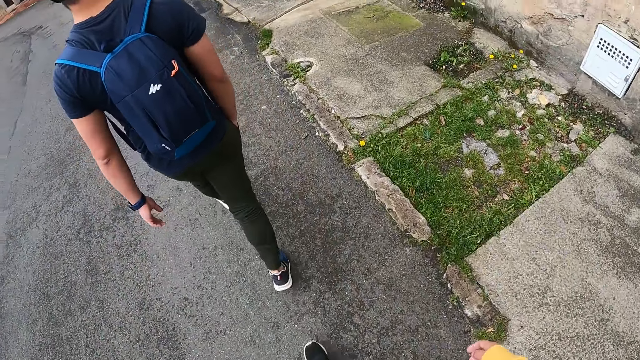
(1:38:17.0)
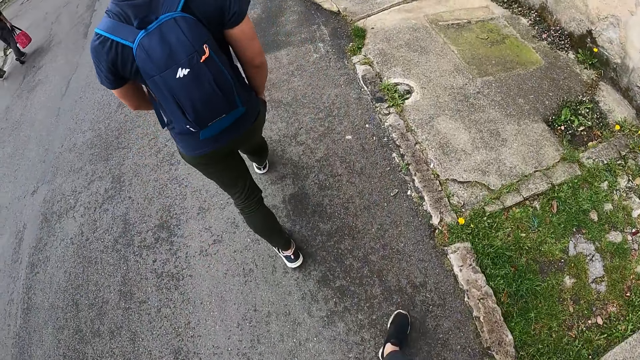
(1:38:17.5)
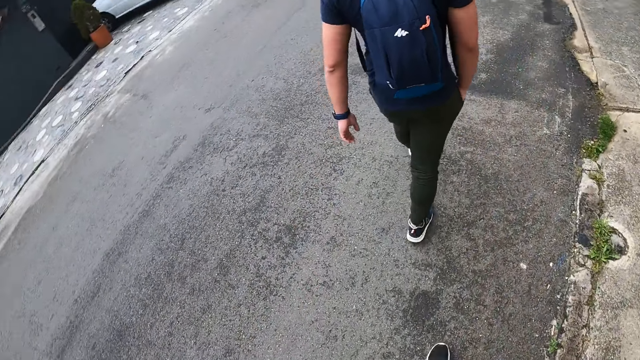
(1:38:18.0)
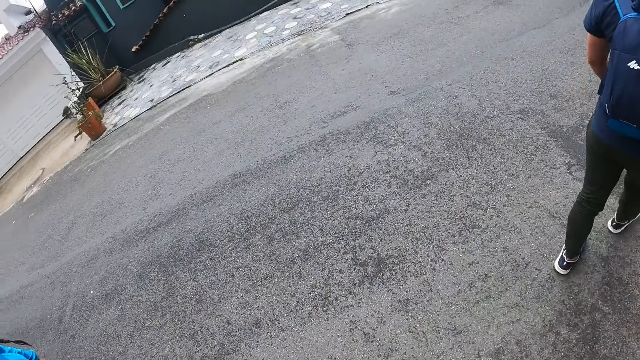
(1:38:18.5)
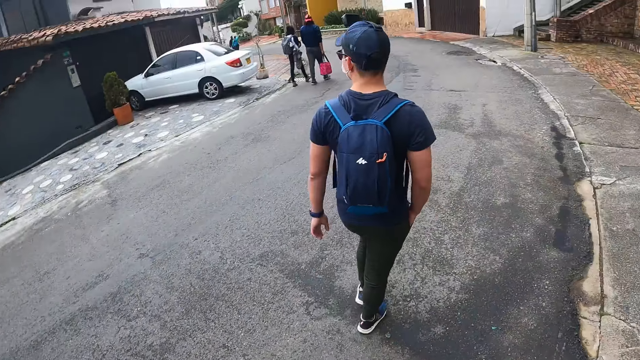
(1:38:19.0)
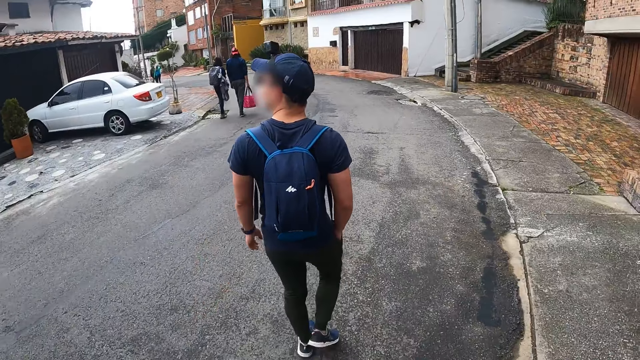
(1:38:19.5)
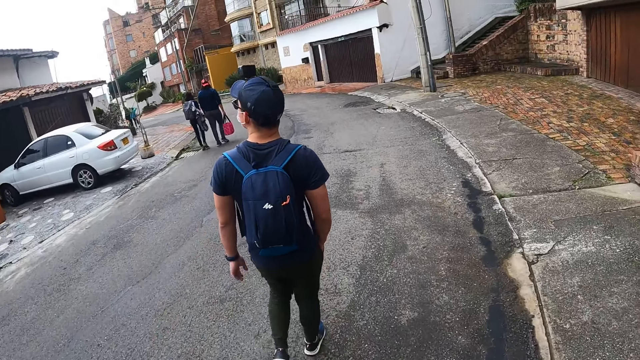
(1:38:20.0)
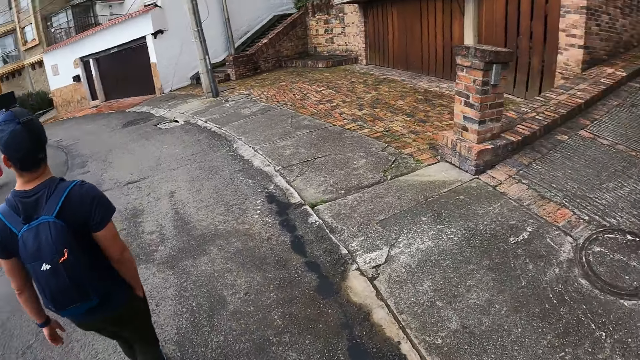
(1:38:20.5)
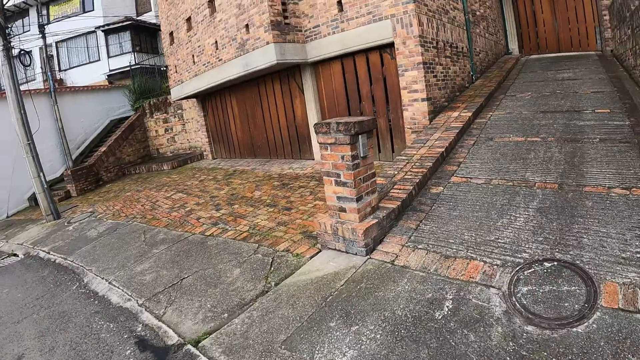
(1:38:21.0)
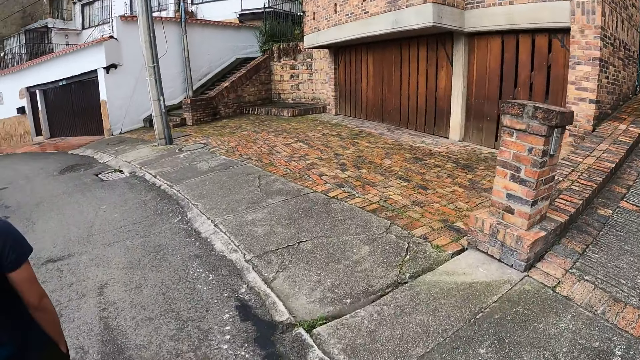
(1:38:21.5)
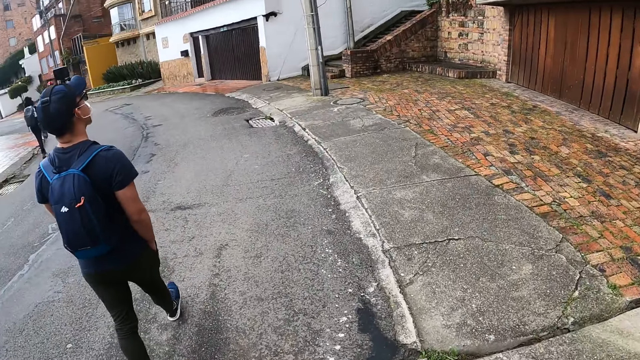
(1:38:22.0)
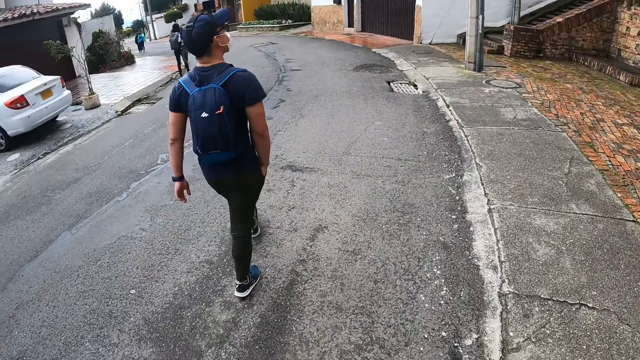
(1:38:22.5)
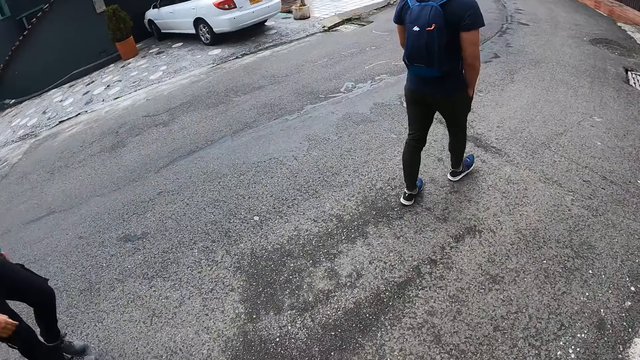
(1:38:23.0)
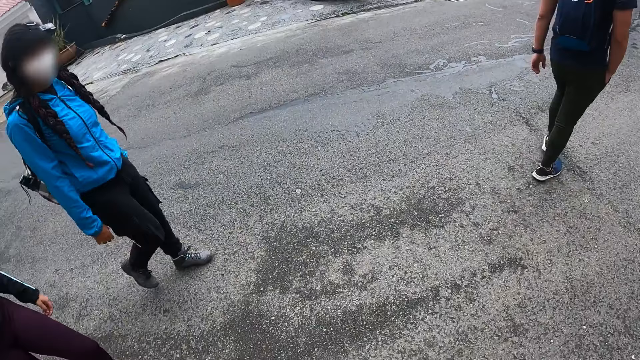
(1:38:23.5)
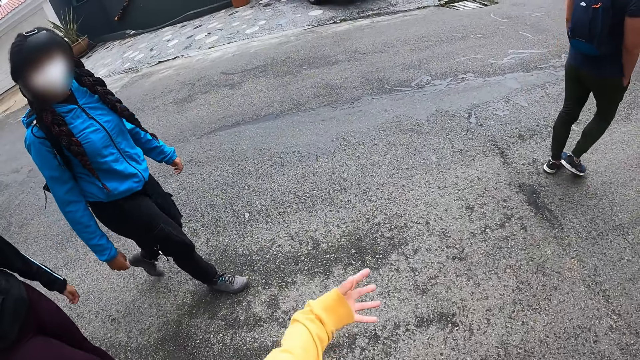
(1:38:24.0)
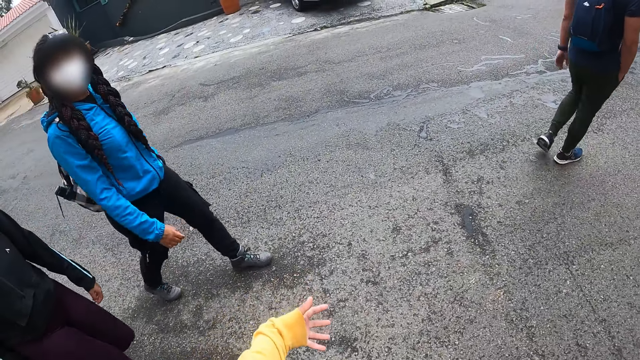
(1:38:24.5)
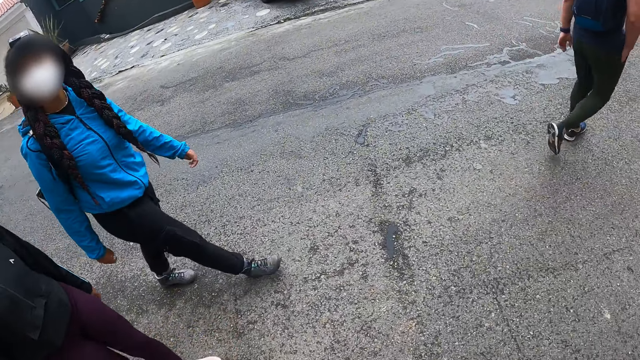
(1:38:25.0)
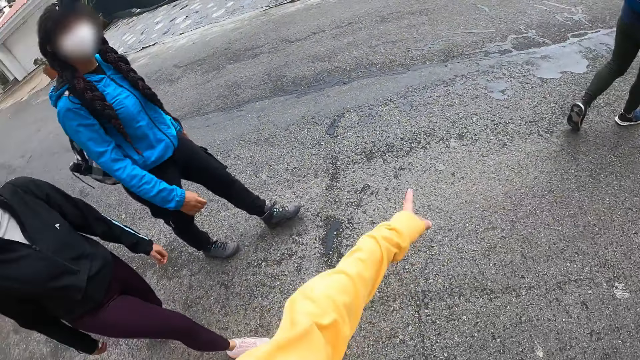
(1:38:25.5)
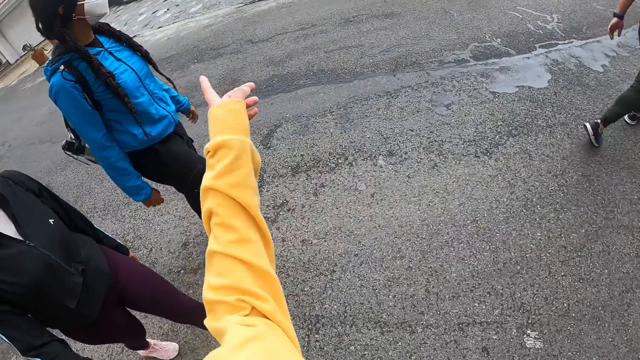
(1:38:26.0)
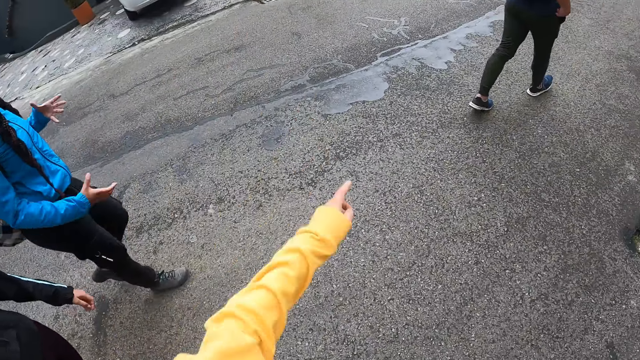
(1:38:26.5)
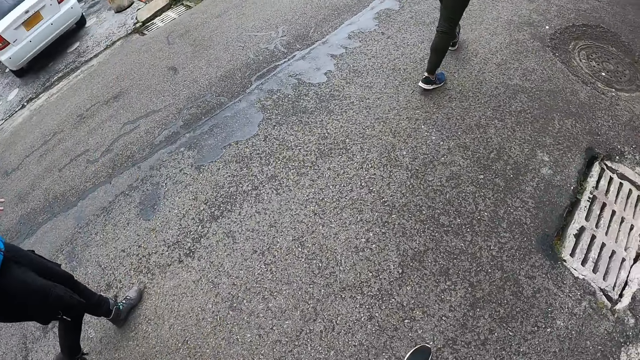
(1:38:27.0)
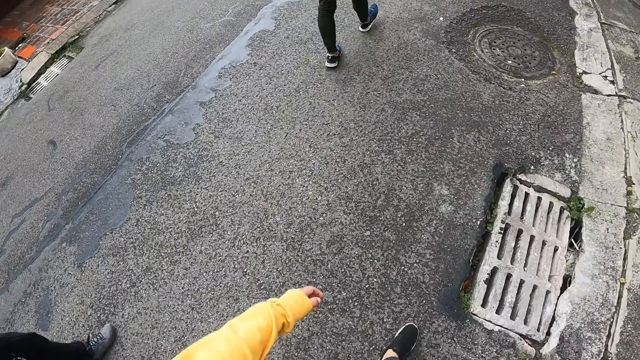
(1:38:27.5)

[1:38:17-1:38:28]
The camera wearer looks at a person. They look at the flowers on the road side. They look at the person. They look at the car on the road side. They look at the building. They look at the person. They look at another person. They move the left hand. They point a finger.

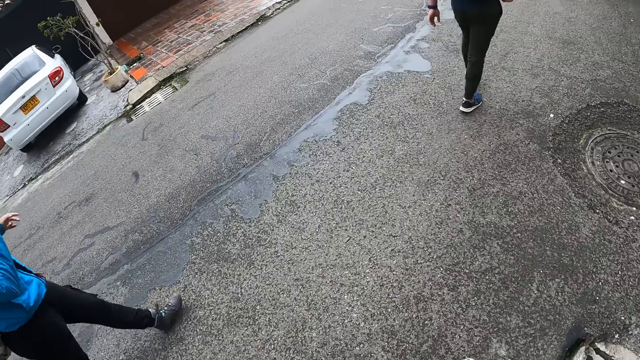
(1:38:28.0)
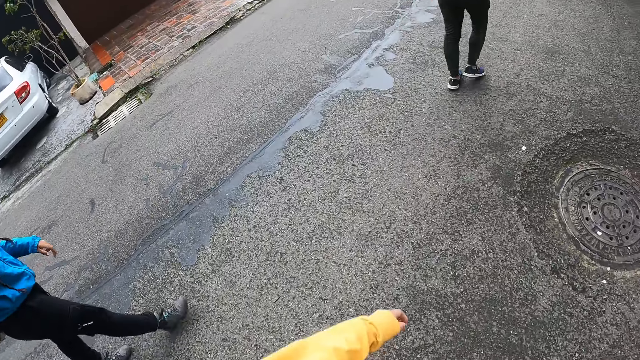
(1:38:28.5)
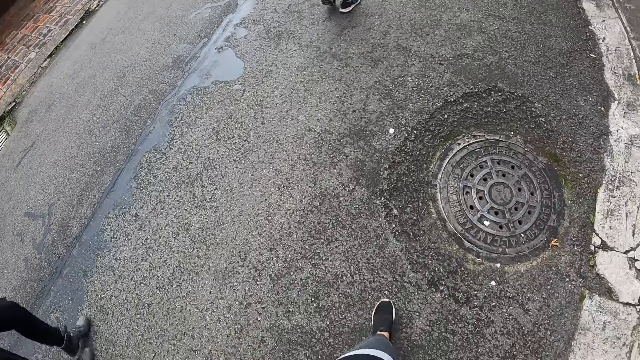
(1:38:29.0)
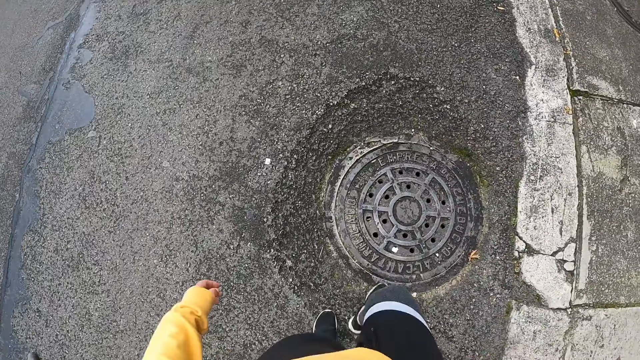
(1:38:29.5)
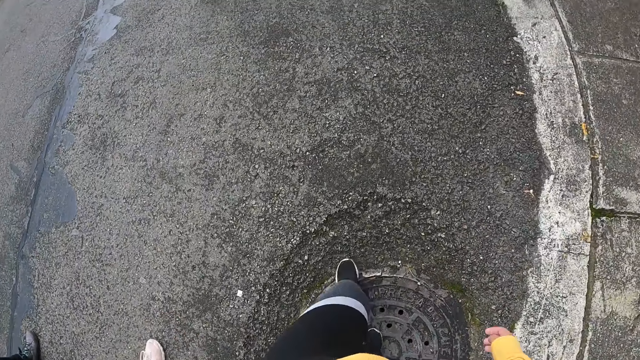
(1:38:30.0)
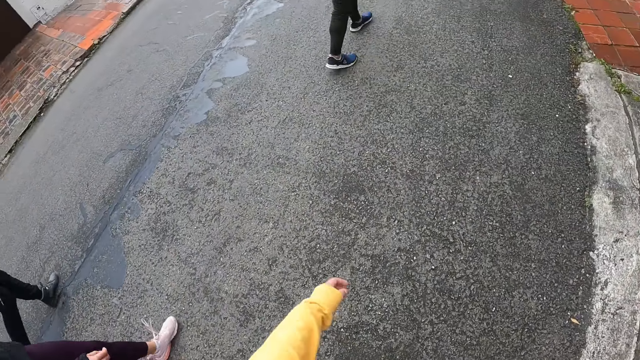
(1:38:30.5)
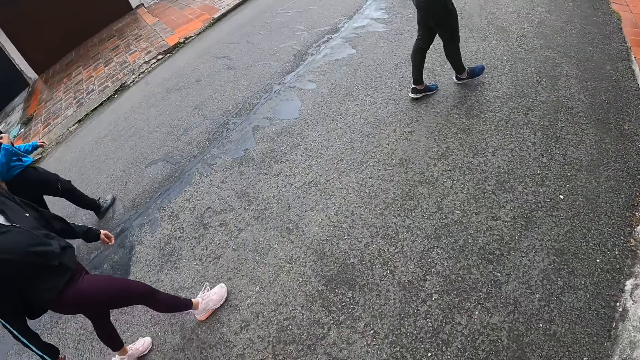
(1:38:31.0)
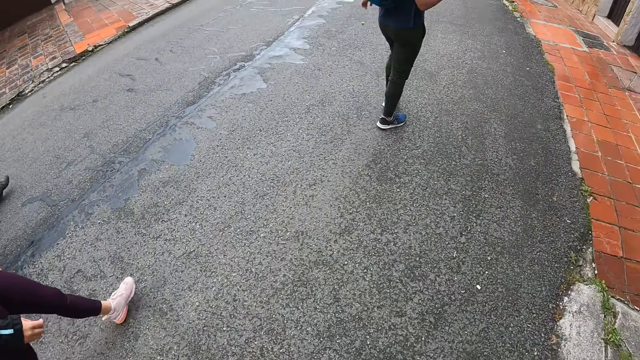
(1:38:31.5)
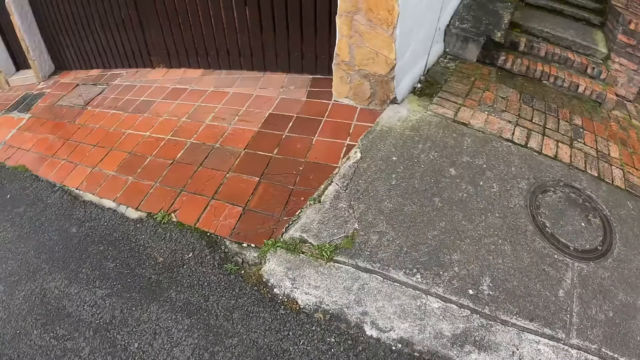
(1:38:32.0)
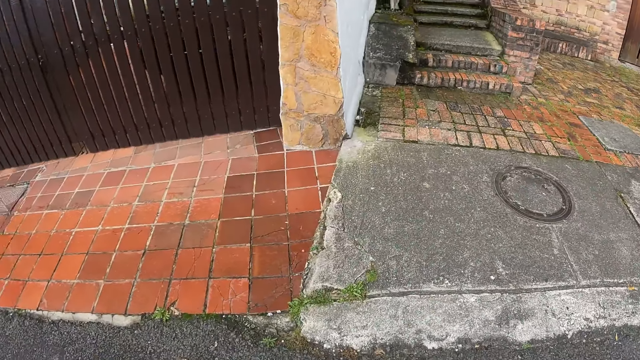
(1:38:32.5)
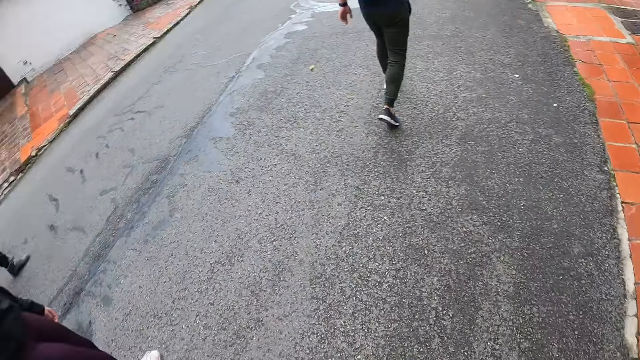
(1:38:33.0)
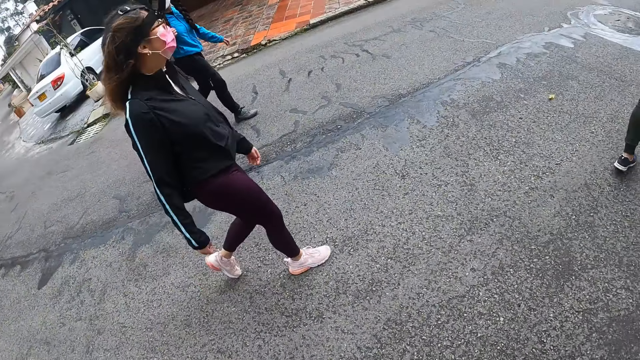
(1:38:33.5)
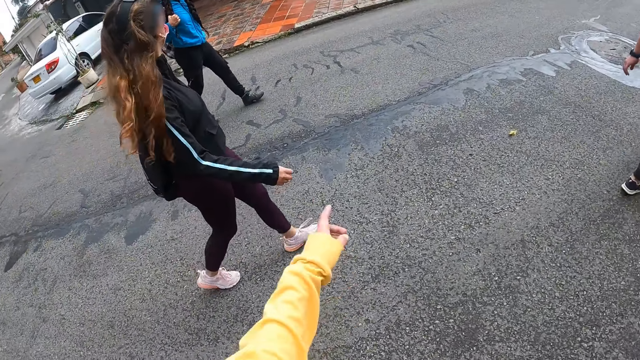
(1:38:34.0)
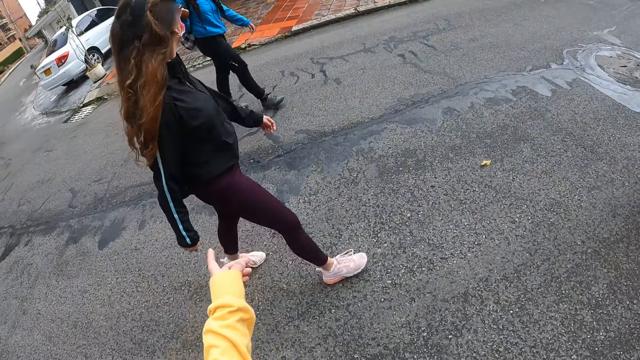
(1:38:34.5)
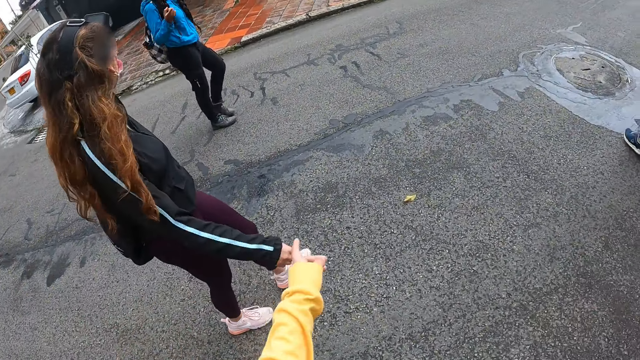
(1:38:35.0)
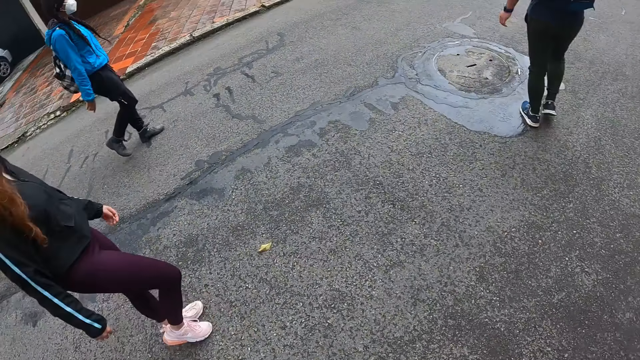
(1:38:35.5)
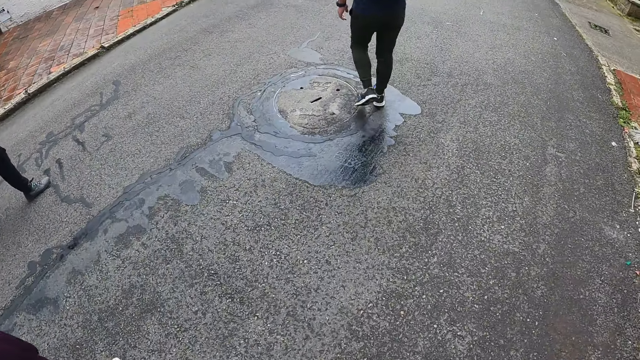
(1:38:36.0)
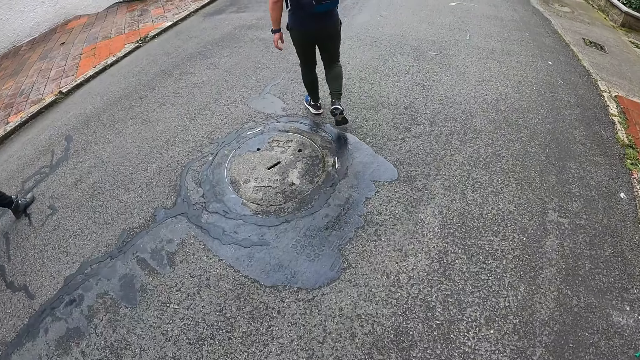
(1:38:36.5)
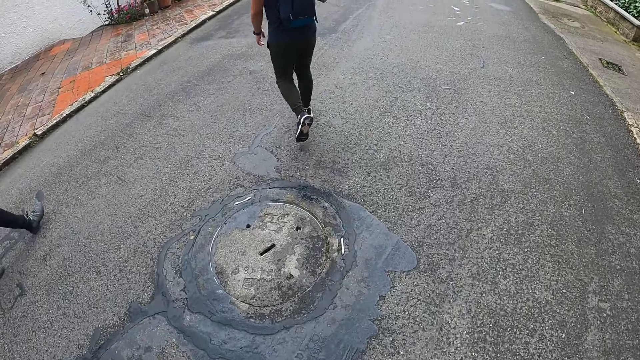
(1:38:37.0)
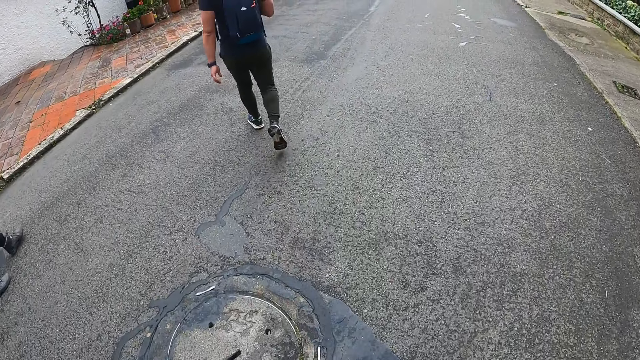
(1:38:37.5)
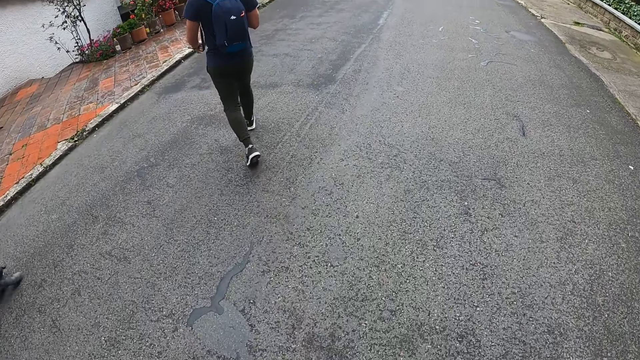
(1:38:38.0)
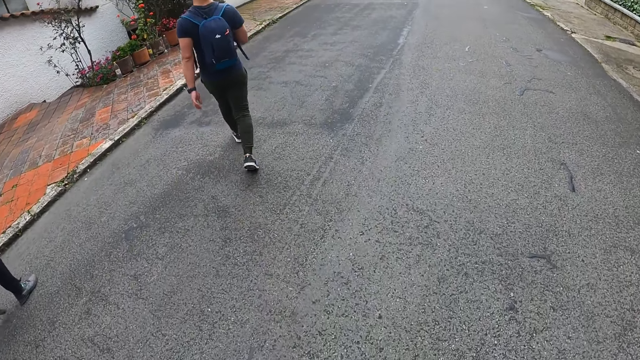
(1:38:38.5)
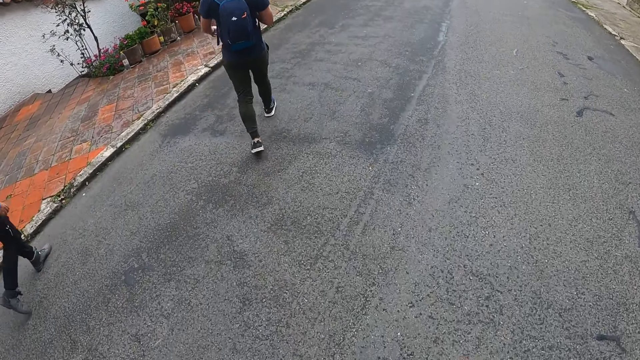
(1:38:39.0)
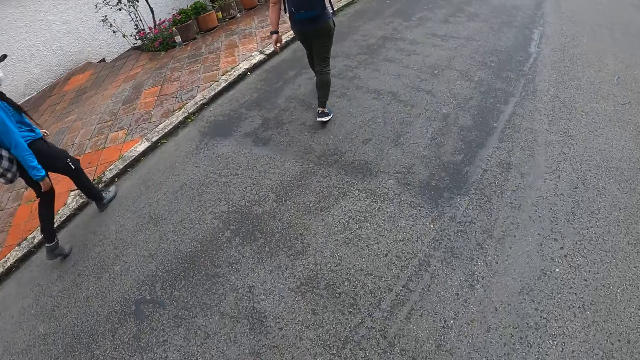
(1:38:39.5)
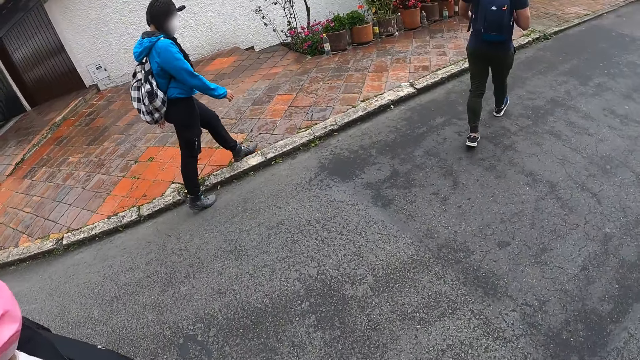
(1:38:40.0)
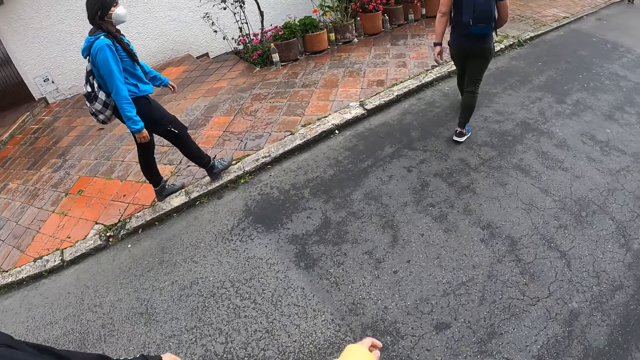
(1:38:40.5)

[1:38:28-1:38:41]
The camera wearer looks at the septic tank on the road. They look at the building. They look at a person. They point a finger. They look at the septic tank on the road. They look at the flowers on the roadside. They look at another person.
